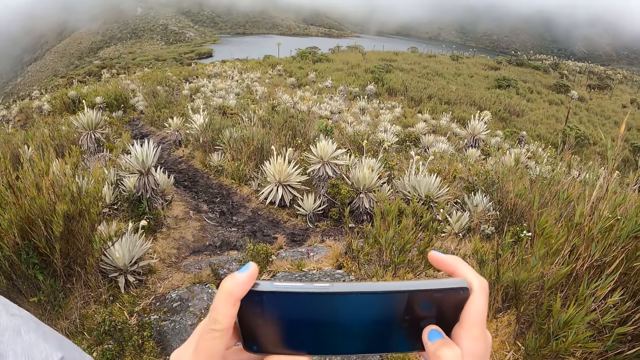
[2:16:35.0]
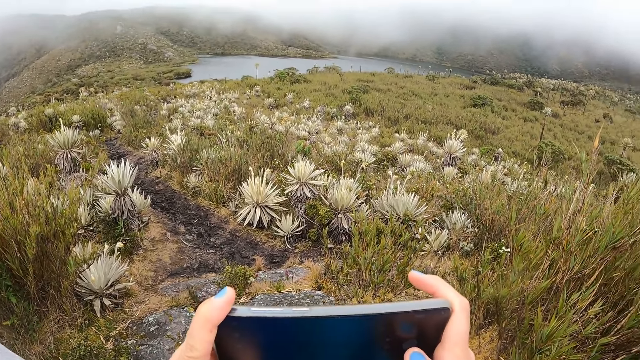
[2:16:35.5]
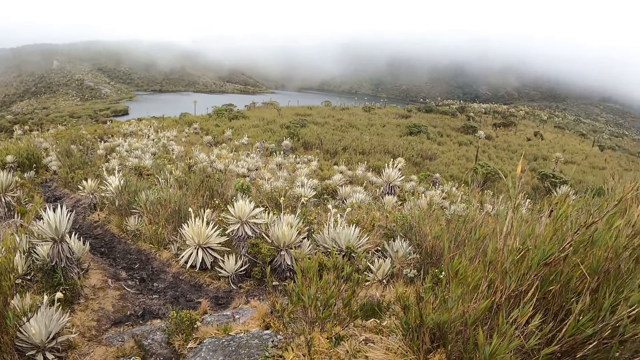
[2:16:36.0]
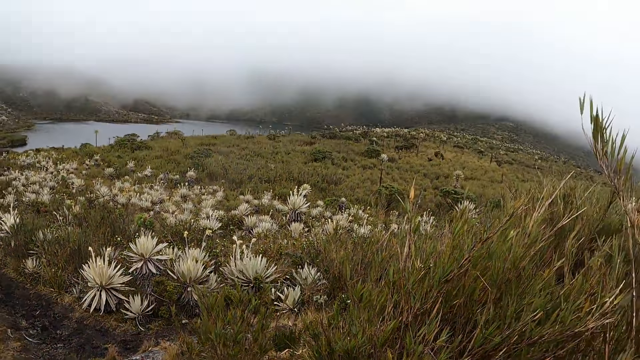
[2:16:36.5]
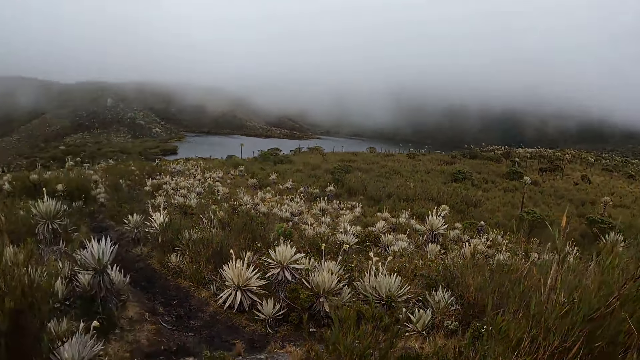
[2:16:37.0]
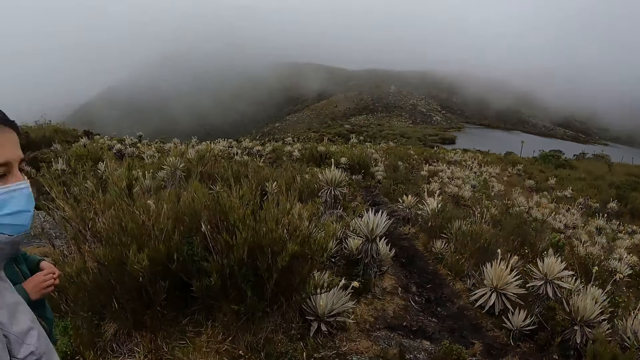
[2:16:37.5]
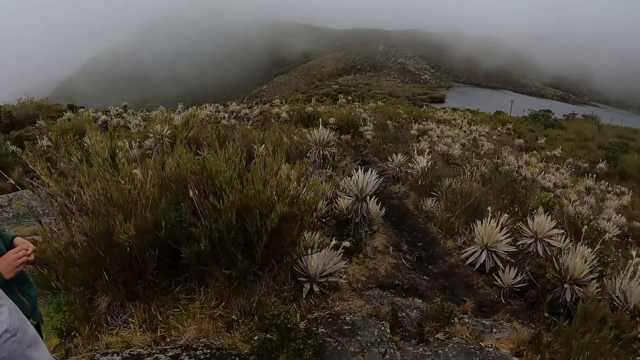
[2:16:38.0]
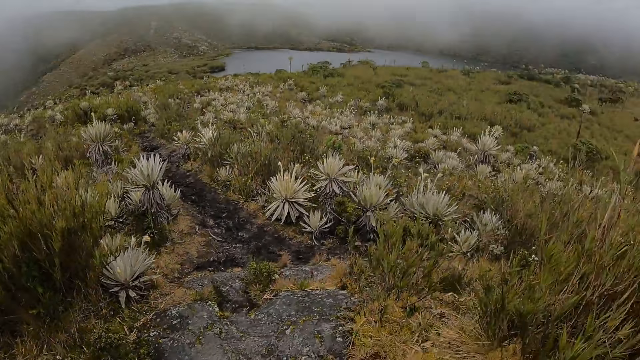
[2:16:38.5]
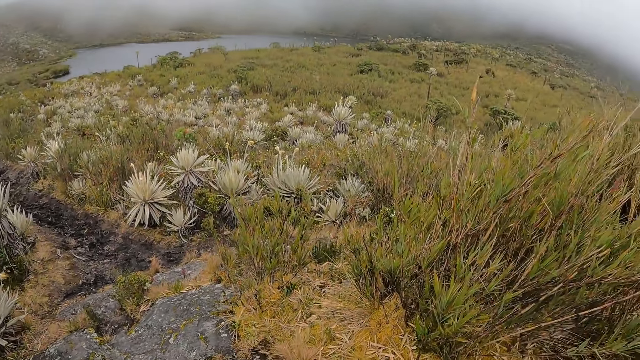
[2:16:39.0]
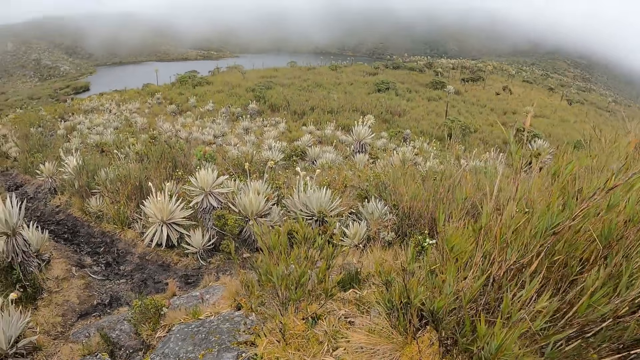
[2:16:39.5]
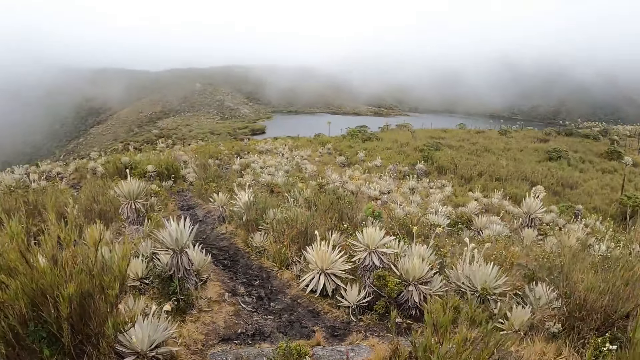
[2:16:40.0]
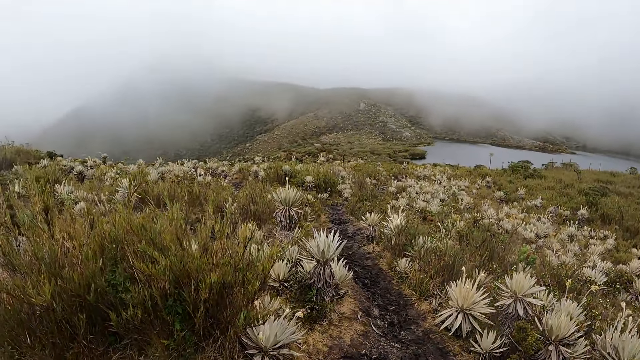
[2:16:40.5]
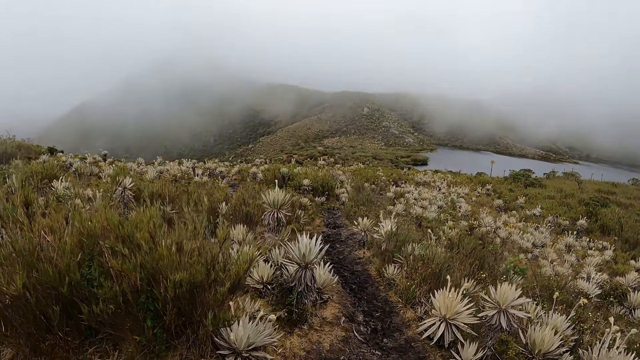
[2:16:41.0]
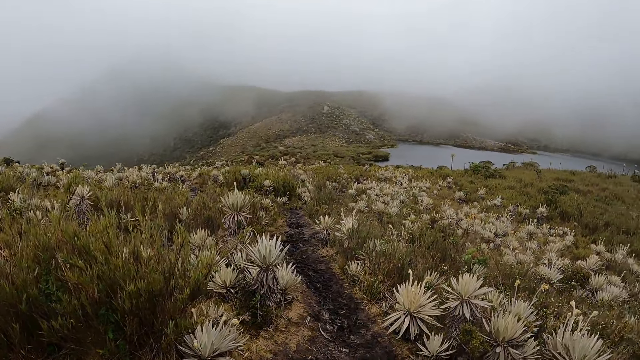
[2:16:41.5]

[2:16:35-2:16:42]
The camera wearer looks around the surroundings.

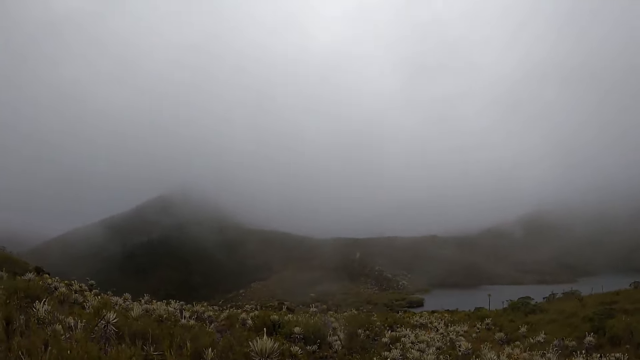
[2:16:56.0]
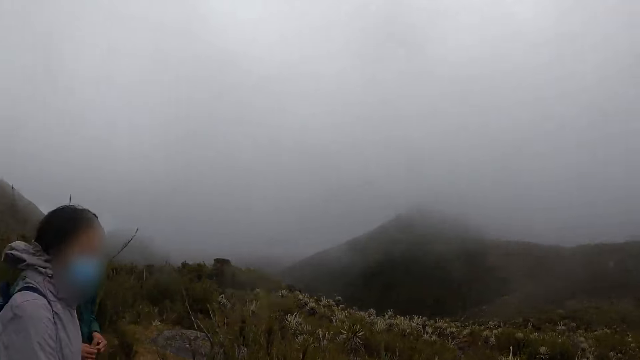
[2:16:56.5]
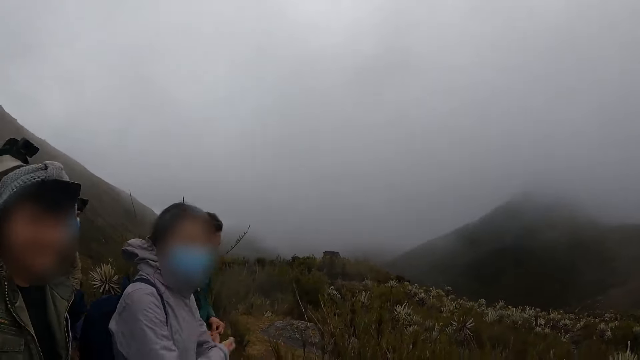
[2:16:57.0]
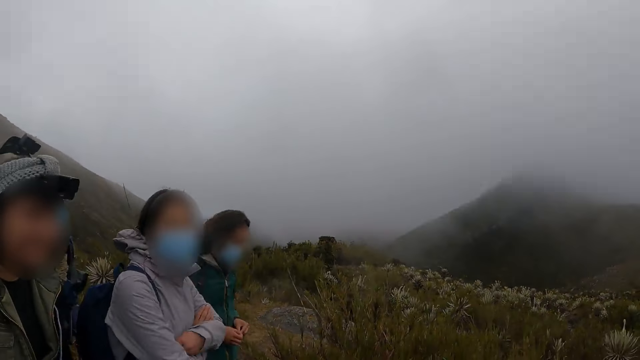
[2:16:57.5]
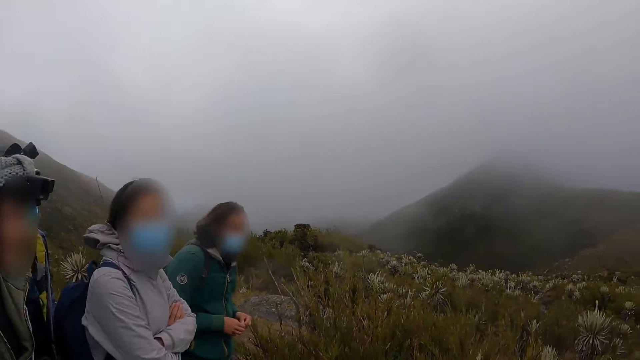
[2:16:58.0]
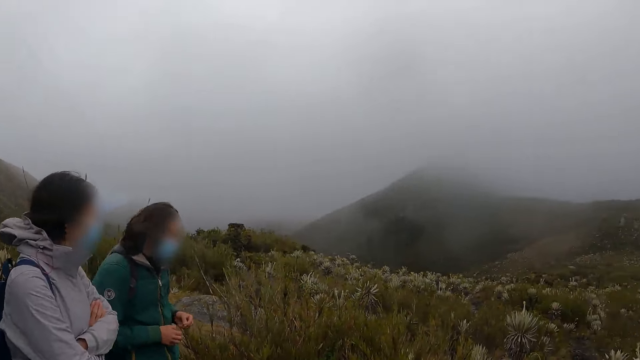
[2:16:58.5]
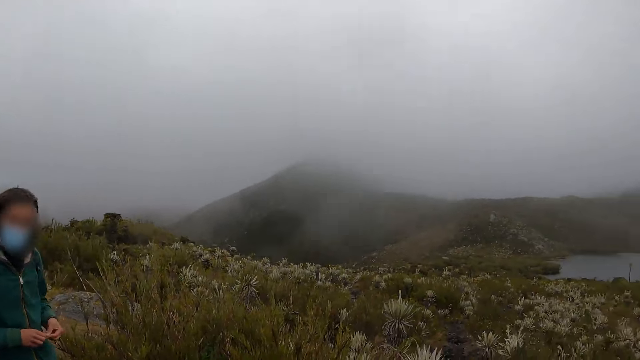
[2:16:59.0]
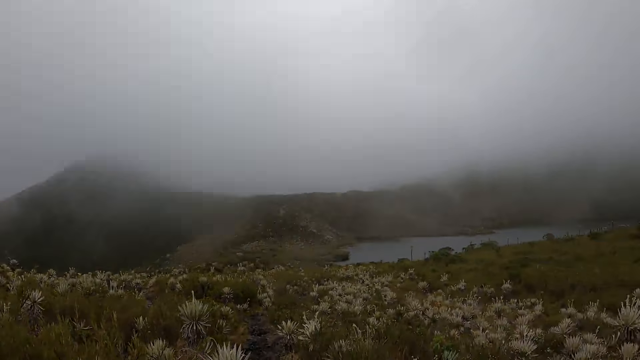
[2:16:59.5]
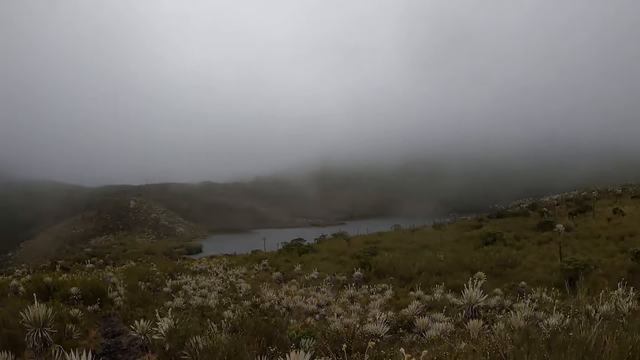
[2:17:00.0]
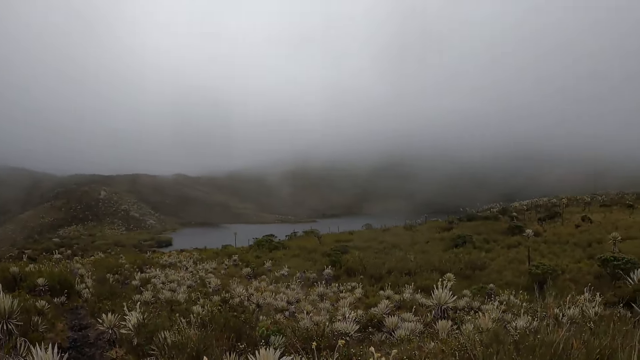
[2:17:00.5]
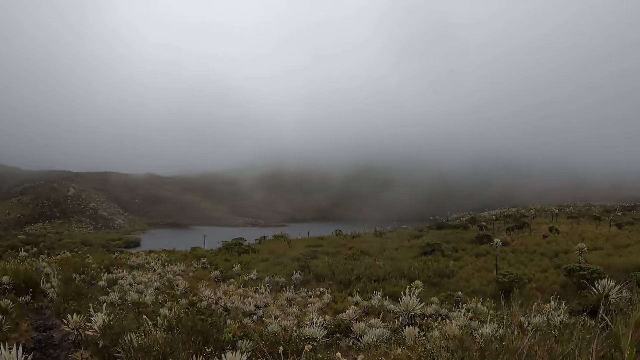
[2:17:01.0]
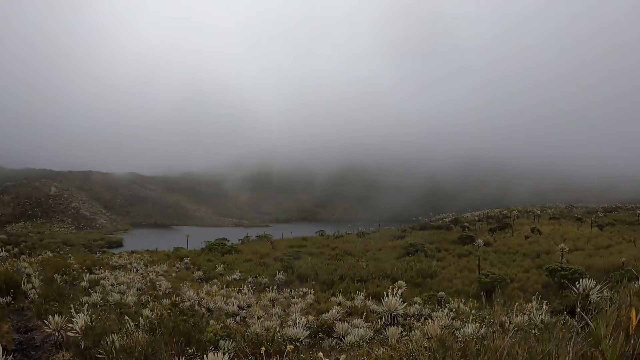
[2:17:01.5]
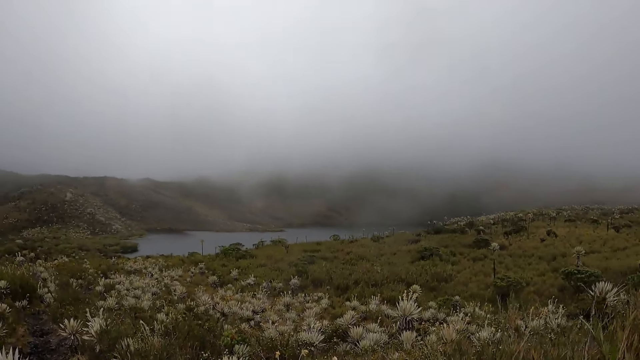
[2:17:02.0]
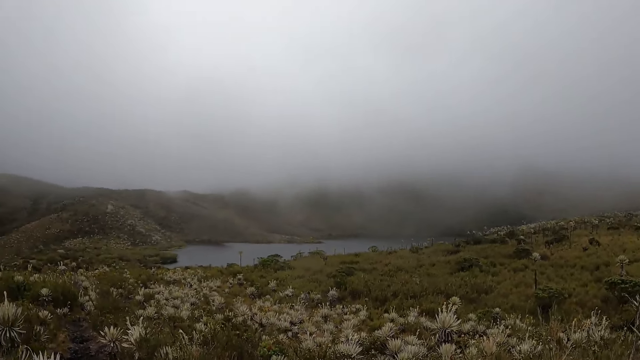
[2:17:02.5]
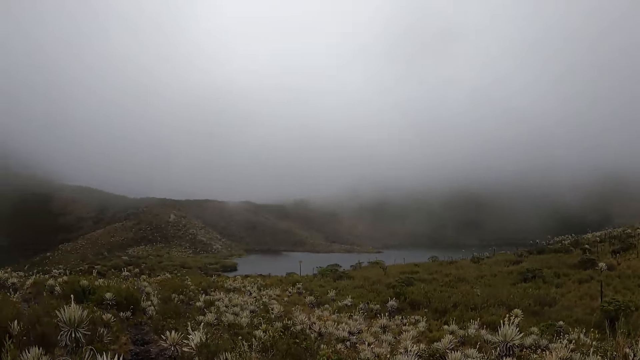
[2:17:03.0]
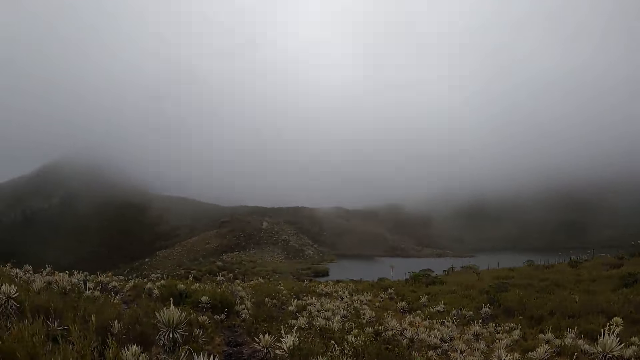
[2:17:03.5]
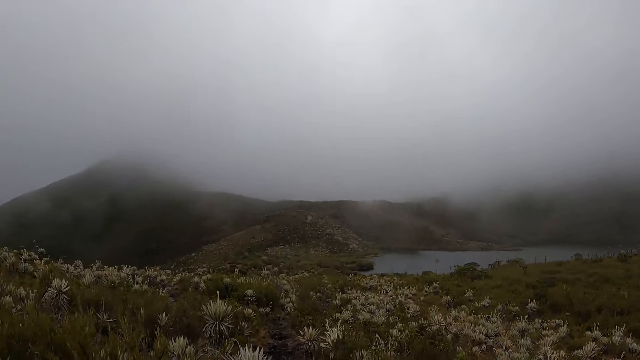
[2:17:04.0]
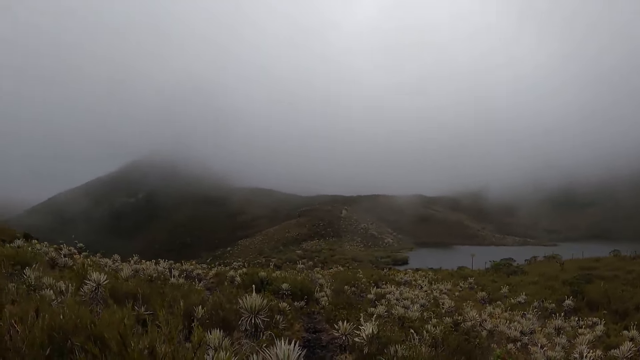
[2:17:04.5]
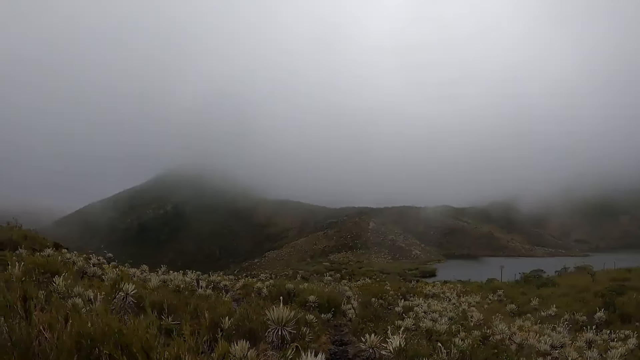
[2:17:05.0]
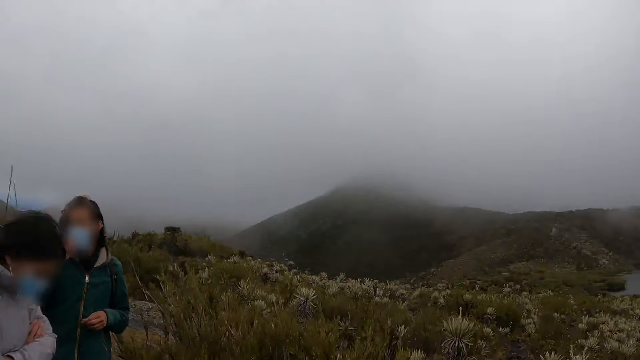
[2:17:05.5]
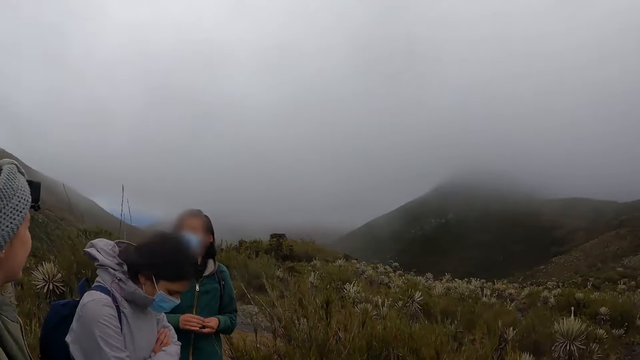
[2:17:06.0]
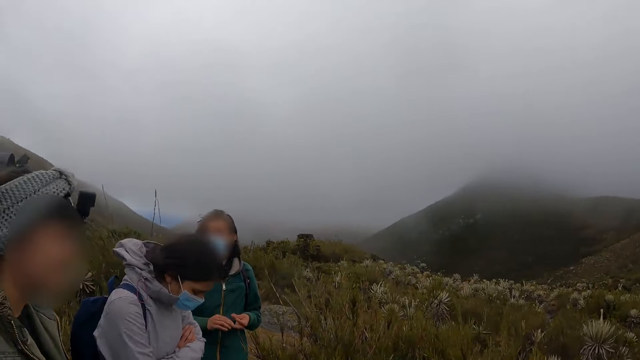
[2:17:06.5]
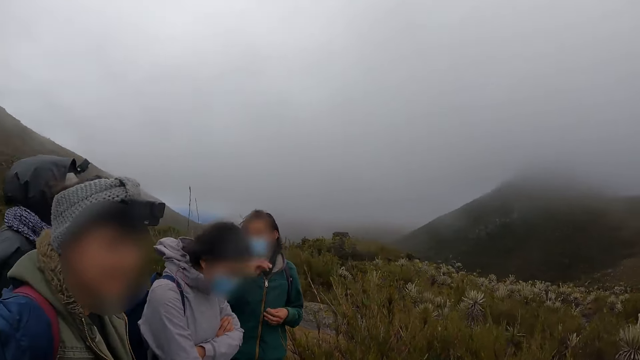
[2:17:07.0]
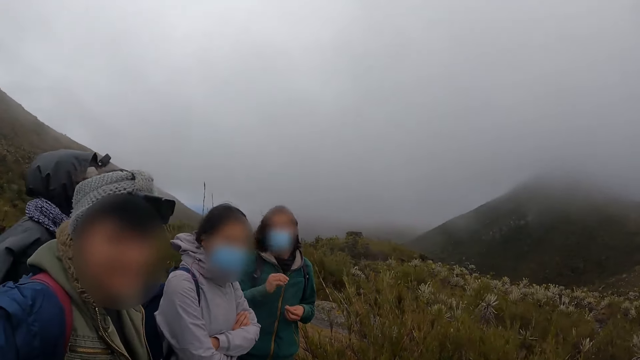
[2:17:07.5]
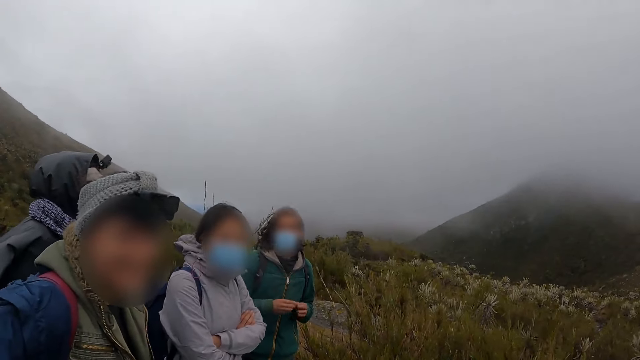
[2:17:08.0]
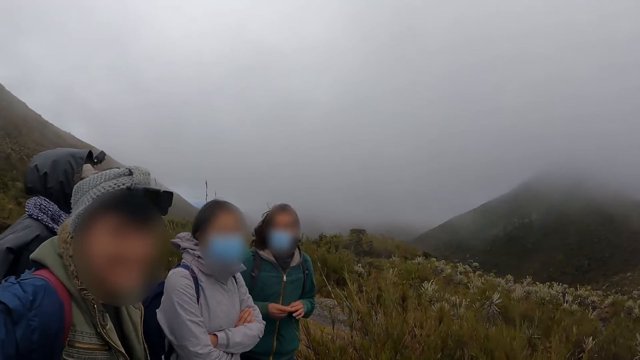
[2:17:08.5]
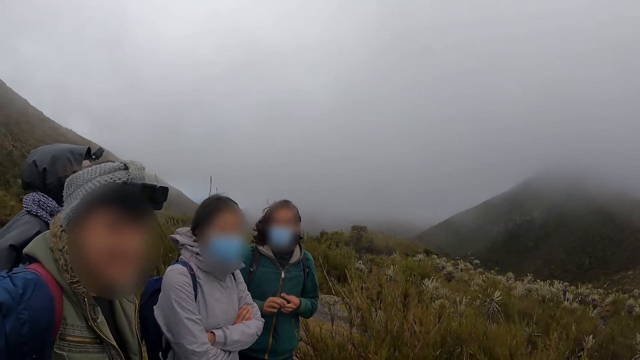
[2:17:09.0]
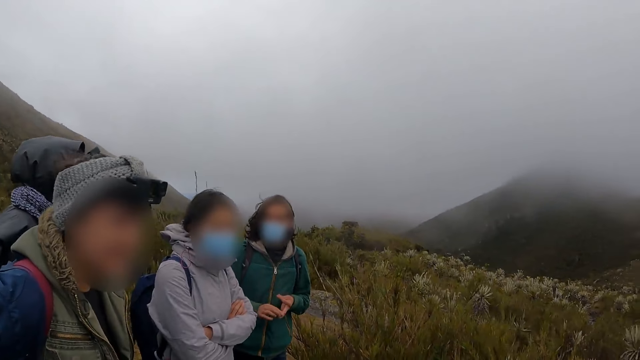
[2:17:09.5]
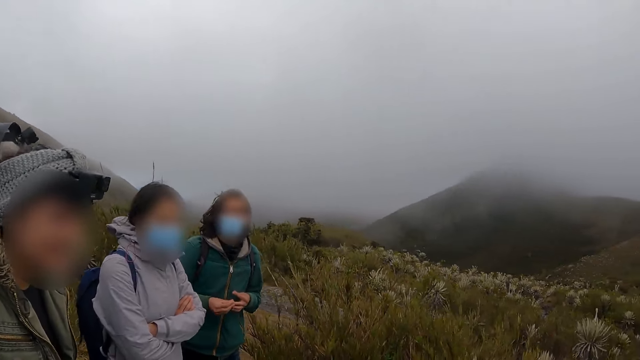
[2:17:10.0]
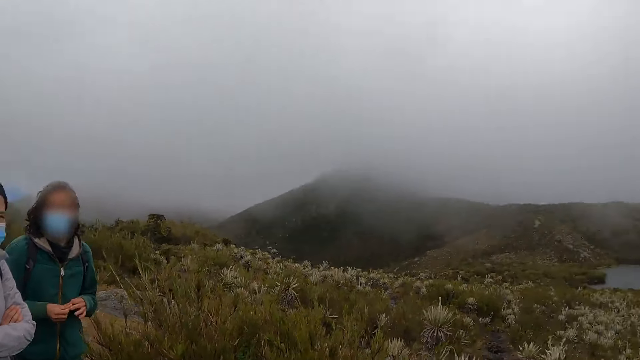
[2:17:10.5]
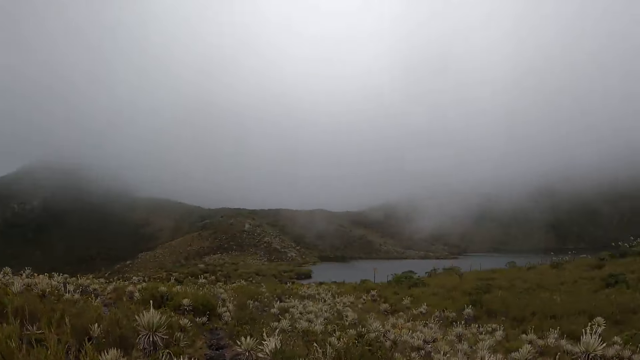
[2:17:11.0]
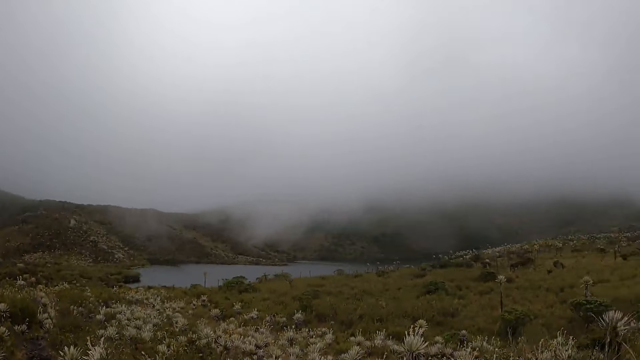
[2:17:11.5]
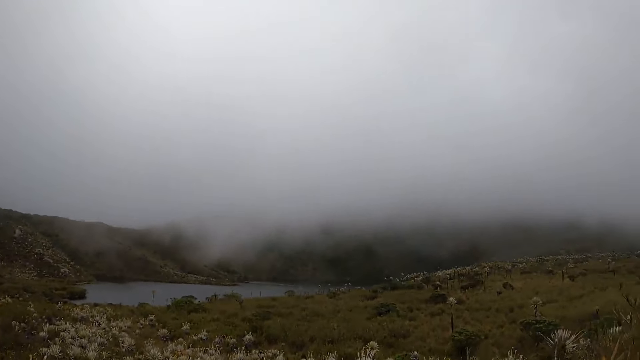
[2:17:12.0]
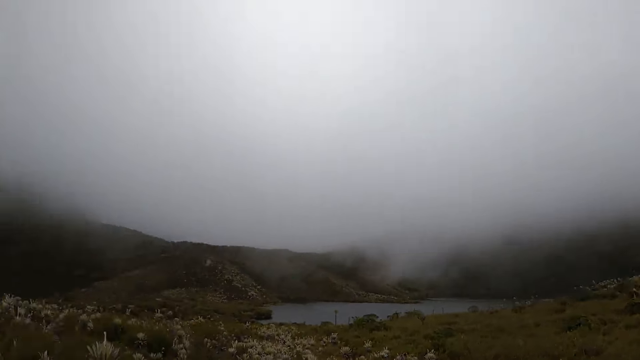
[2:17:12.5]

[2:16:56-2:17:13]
The camera wearer interacts with a group of people. They stare at three people. They look around the surroundings.
